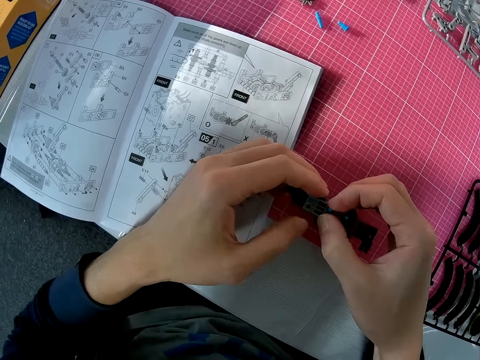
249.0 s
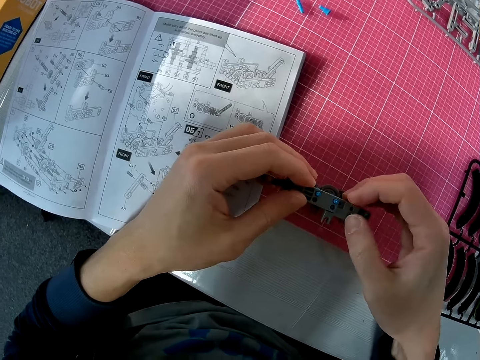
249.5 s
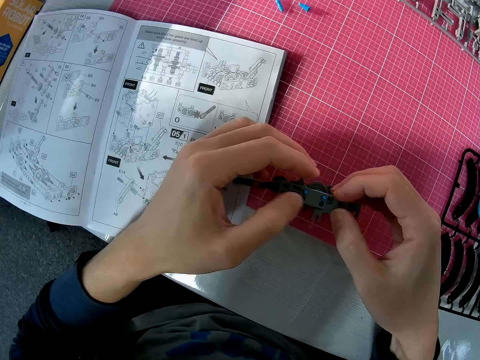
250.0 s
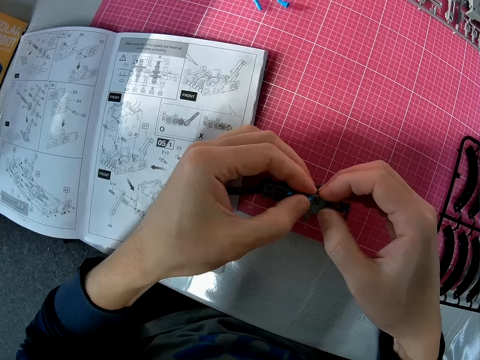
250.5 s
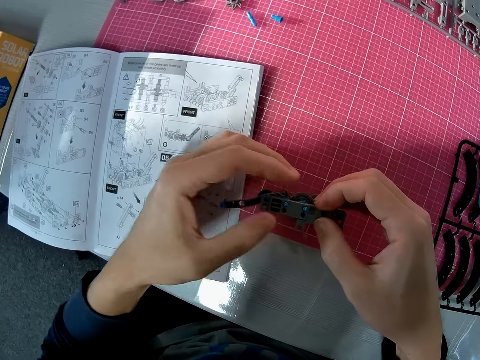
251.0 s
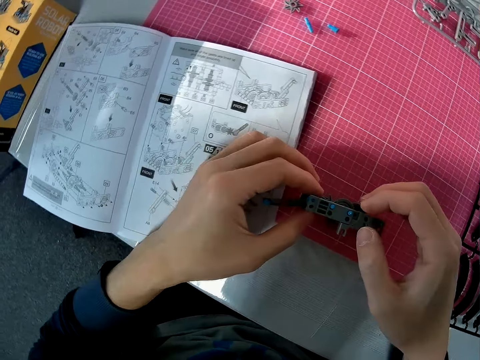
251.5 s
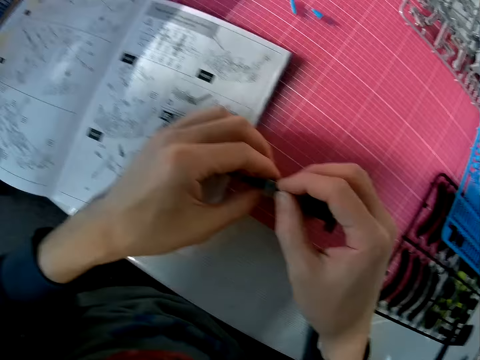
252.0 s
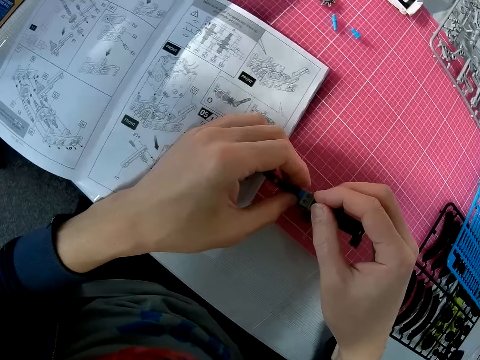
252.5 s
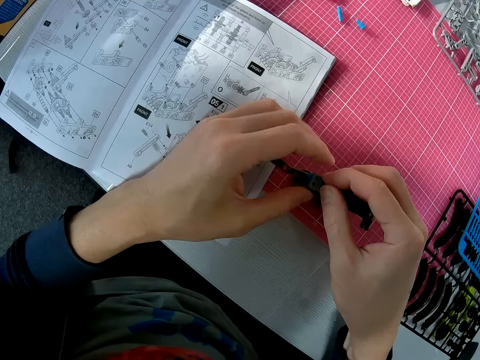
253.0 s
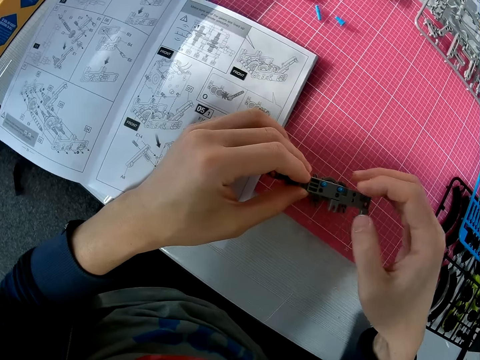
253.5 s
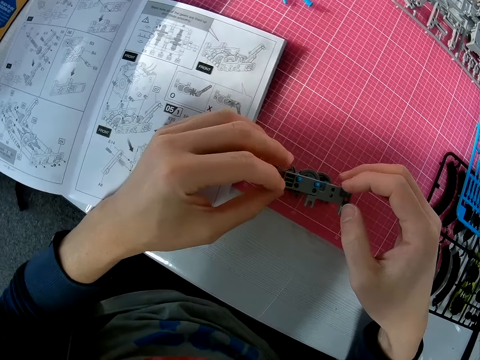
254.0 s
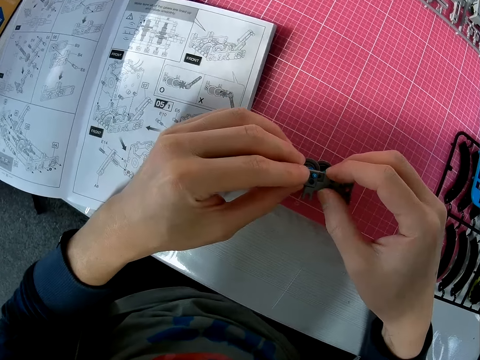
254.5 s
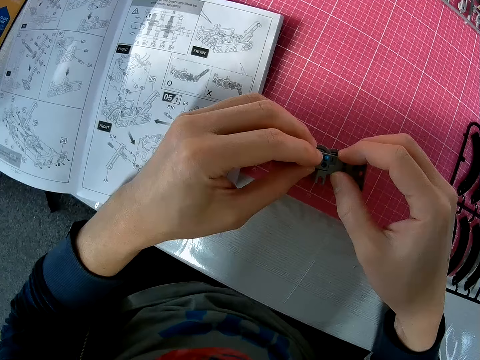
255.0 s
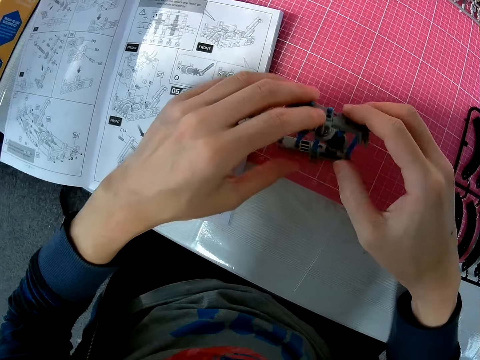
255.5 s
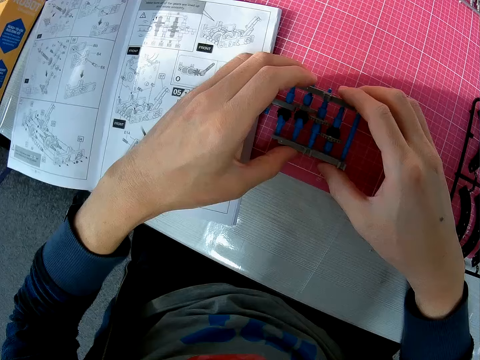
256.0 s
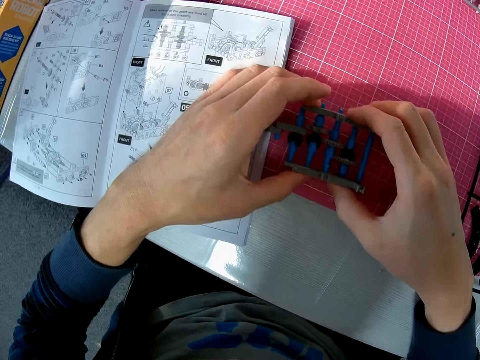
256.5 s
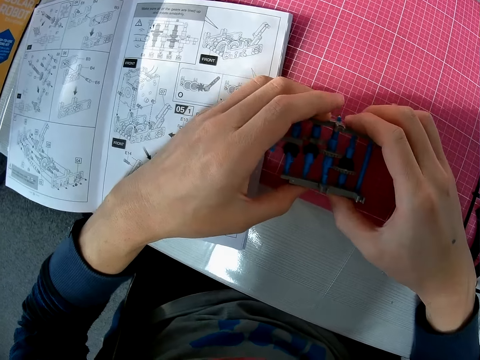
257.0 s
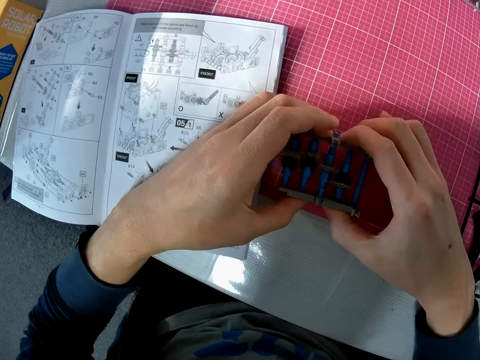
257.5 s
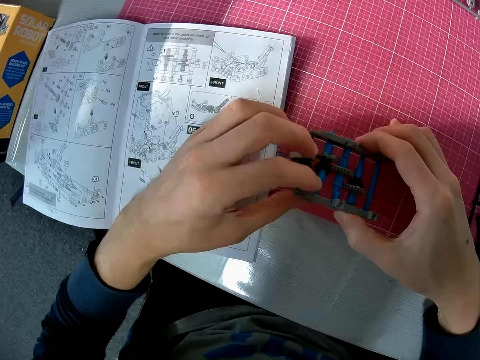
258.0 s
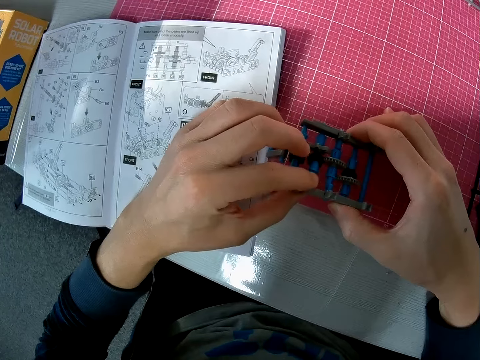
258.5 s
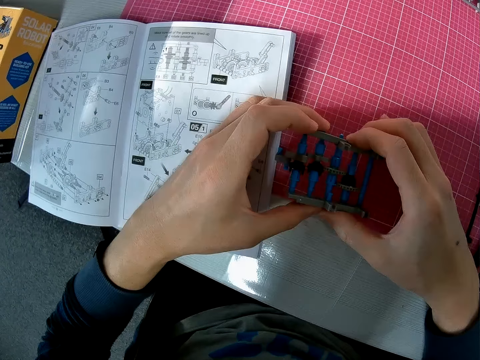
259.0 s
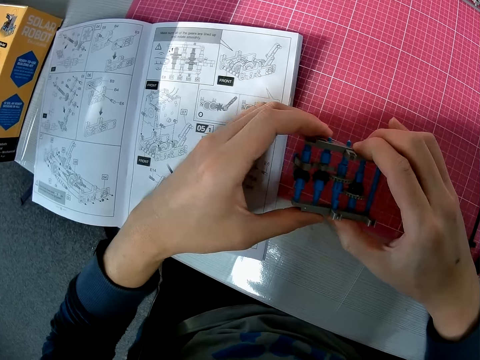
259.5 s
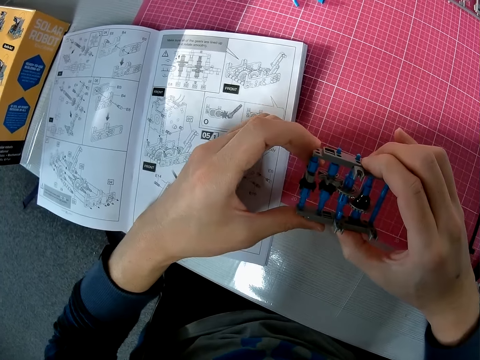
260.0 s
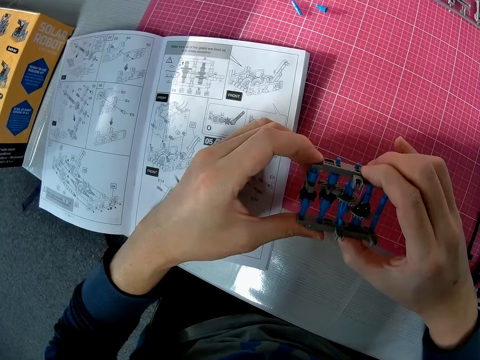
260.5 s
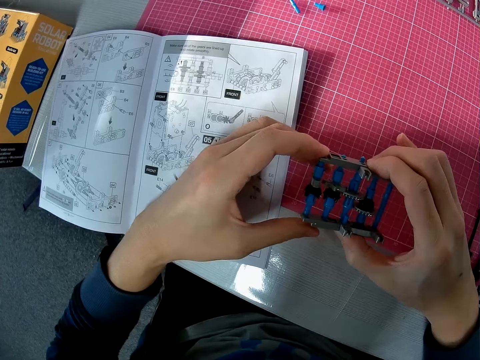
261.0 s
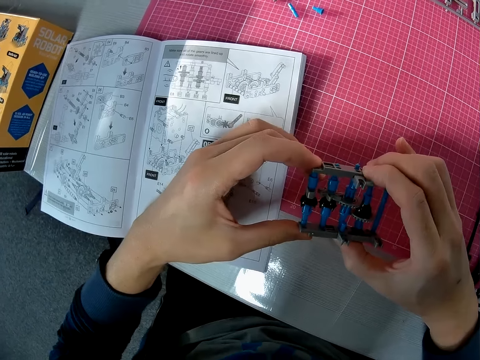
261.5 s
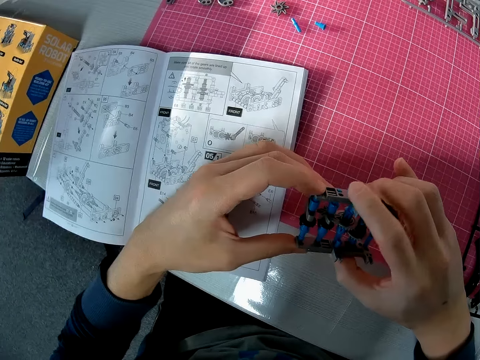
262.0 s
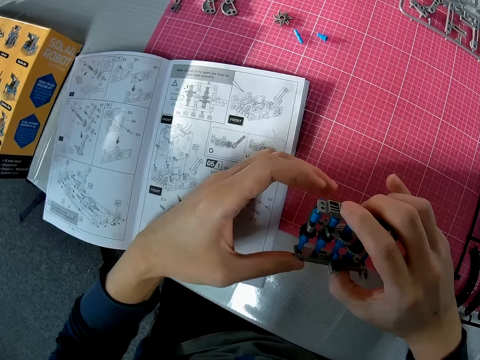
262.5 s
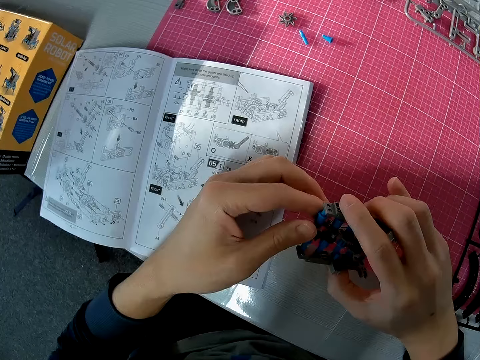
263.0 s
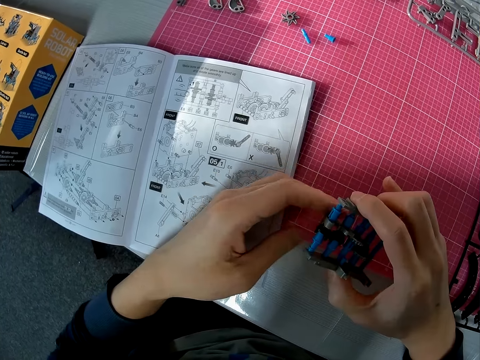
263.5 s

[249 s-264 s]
The camera wearer turns the solar robot. They press the solar robot. They remove a hand from the solar robot. They fix the solar robot.

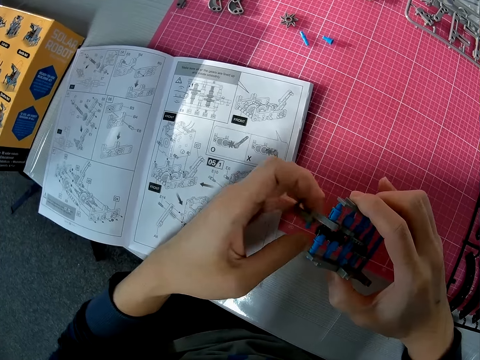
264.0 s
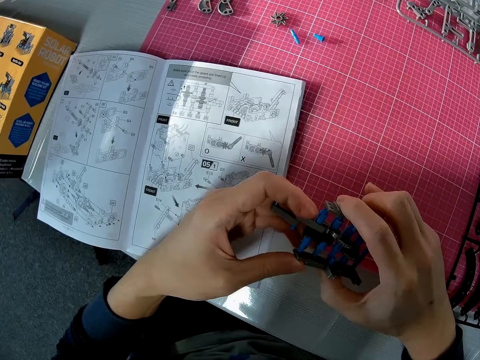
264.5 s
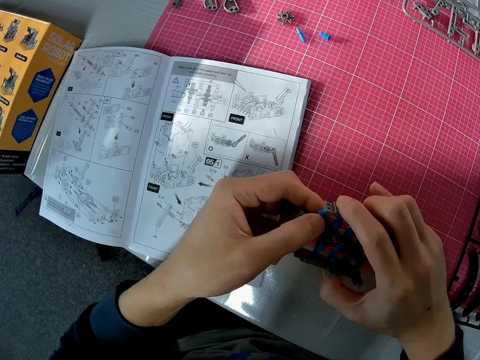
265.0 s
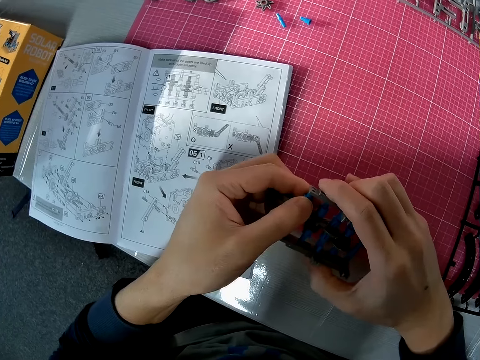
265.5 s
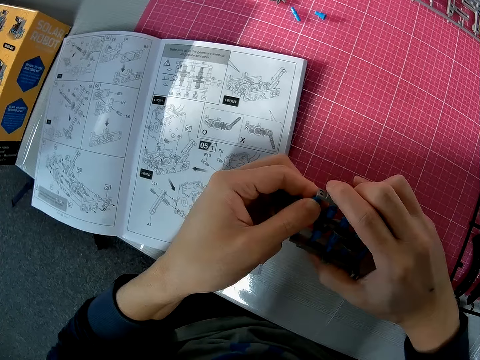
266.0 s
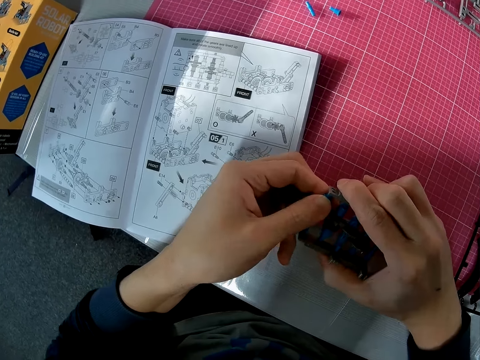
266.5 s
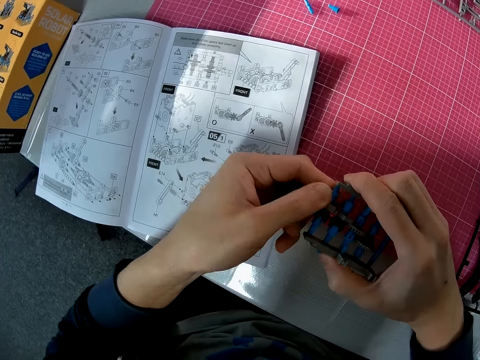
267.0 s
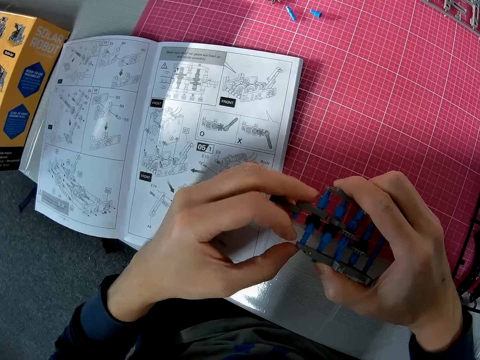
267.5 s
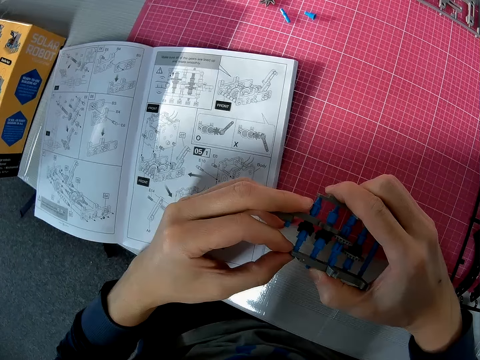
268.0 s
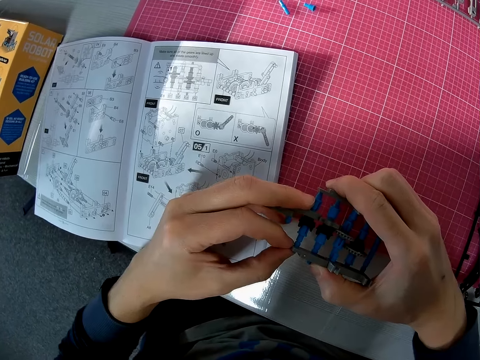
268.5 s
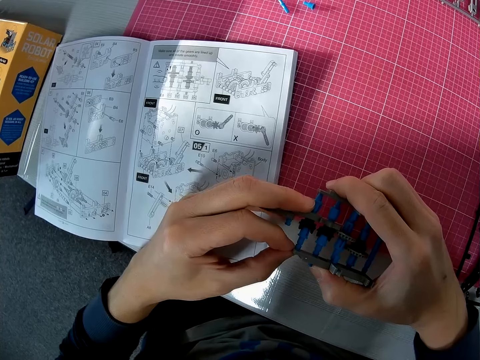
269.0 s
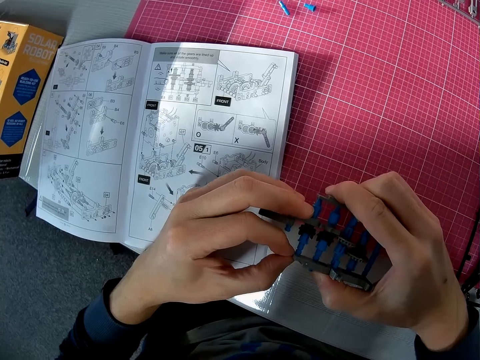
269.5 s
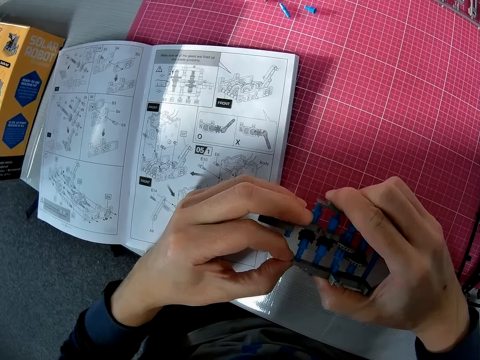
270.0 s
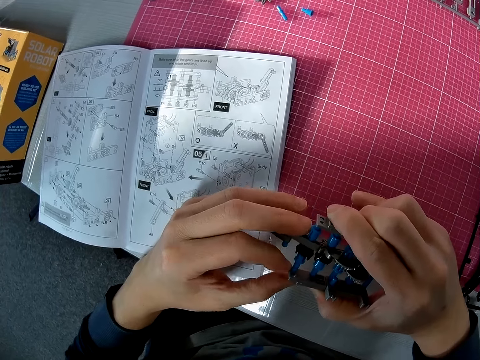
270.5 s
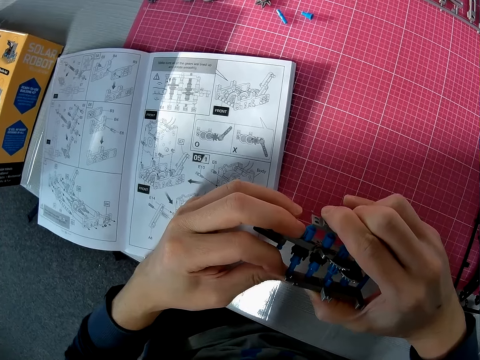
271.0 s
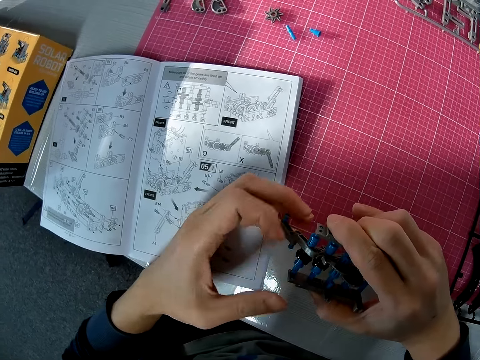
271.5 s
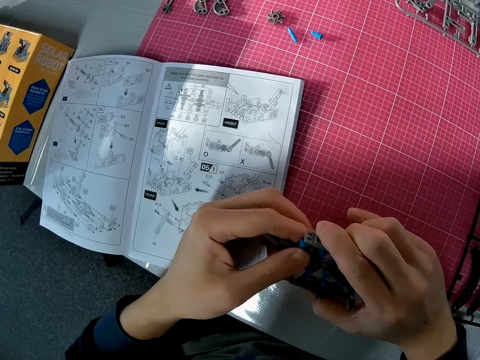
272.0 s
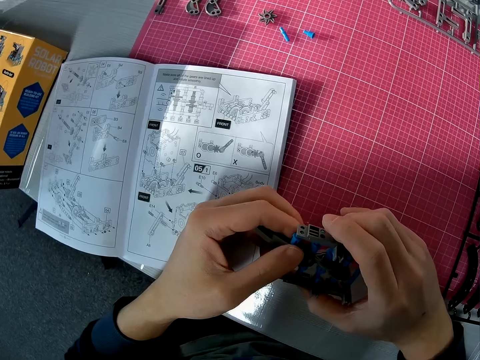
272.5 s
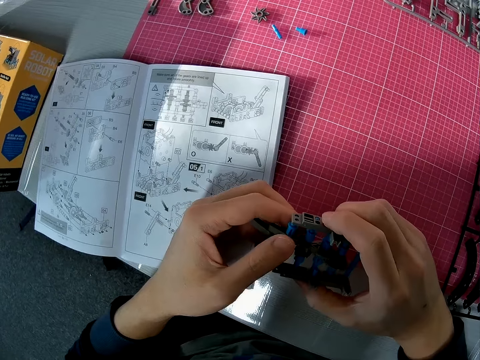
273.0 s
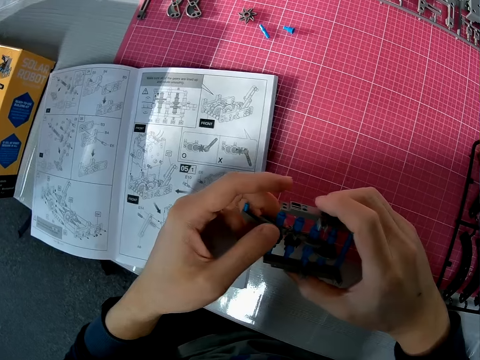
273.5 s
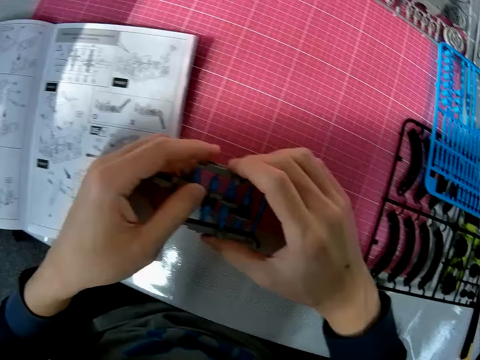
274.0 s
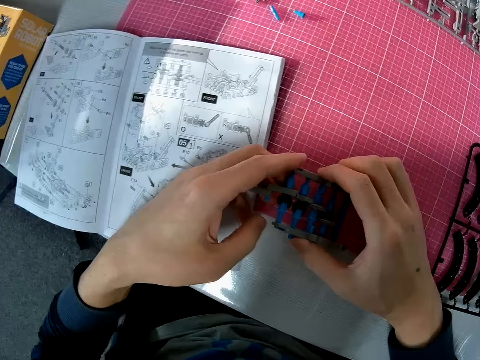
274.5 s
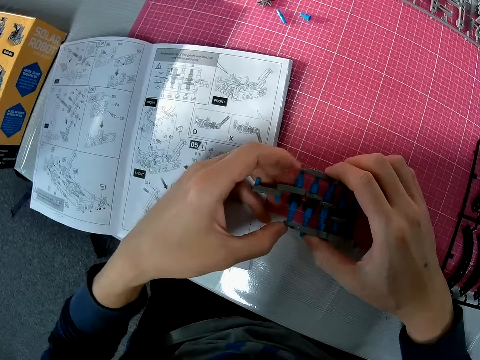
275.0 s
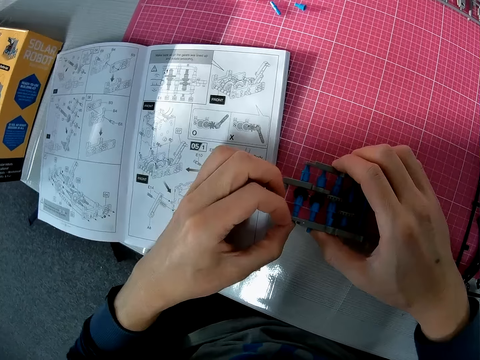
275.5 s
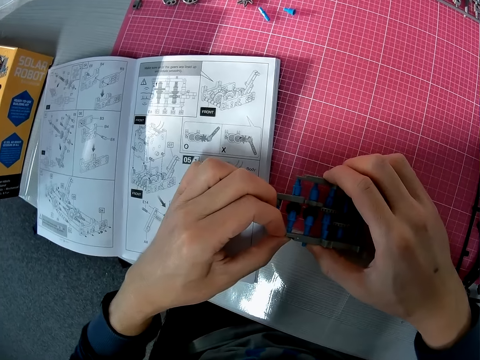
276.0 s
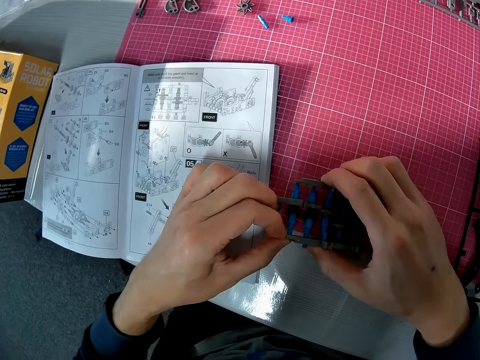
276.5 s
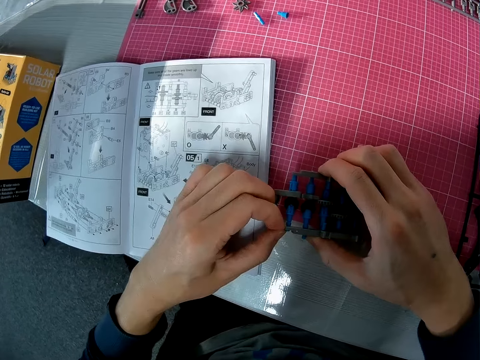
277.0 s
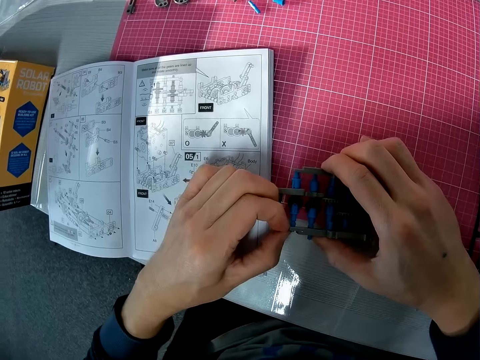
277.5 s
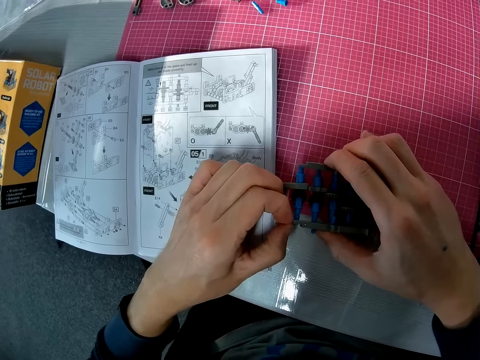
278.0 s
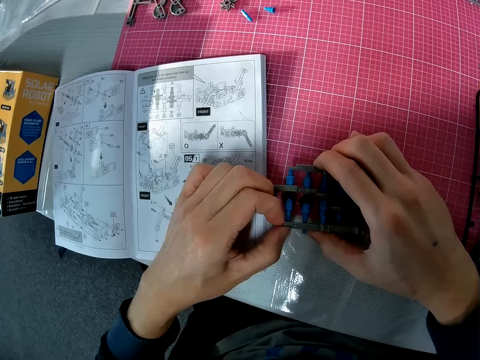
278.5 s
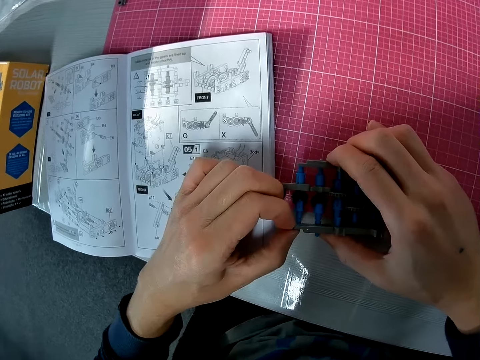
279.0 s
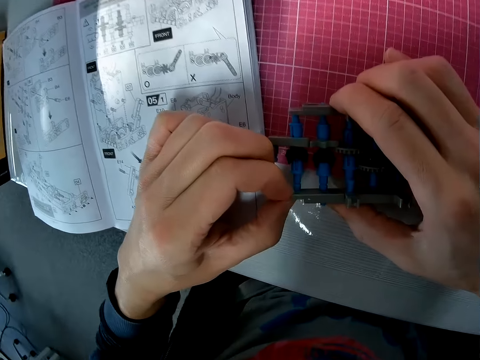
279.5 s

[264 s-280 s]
The camera wearer puts the solar robot on the table.
